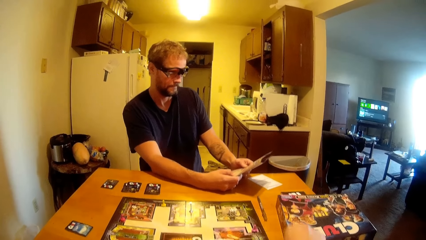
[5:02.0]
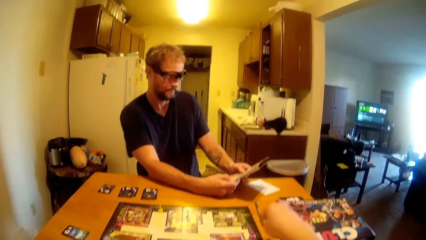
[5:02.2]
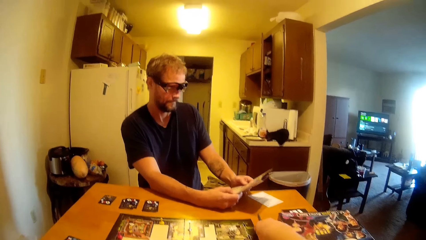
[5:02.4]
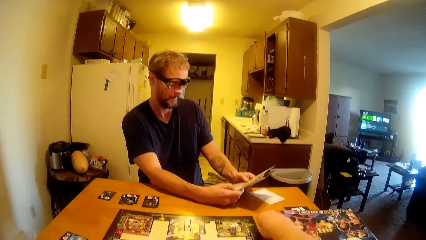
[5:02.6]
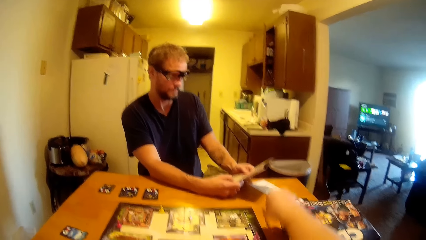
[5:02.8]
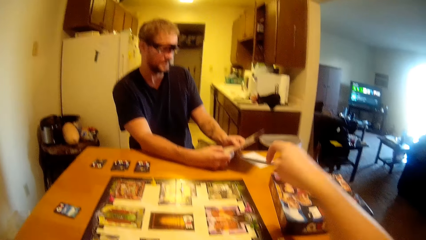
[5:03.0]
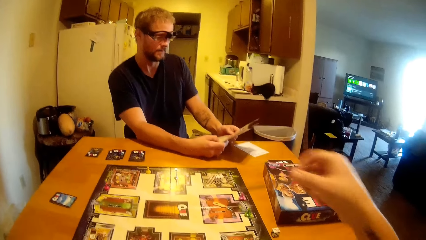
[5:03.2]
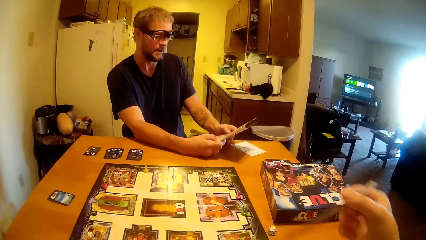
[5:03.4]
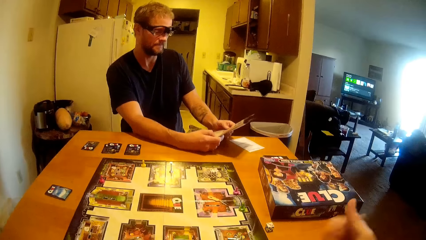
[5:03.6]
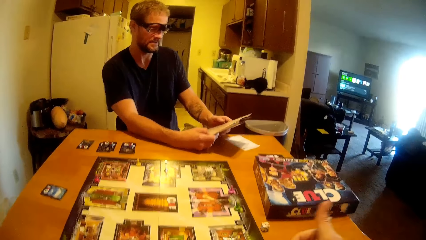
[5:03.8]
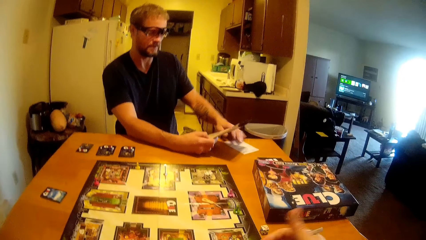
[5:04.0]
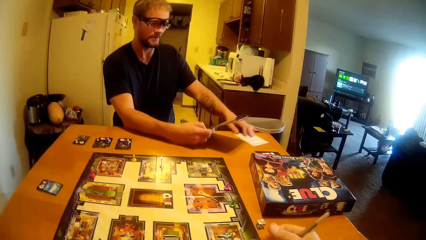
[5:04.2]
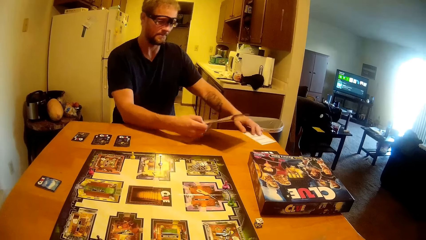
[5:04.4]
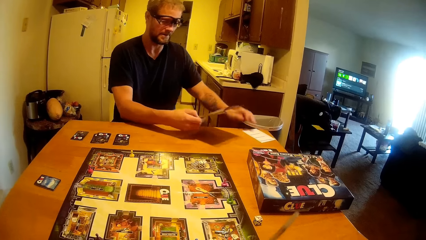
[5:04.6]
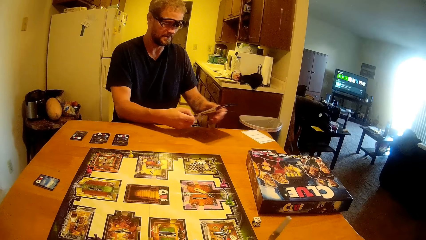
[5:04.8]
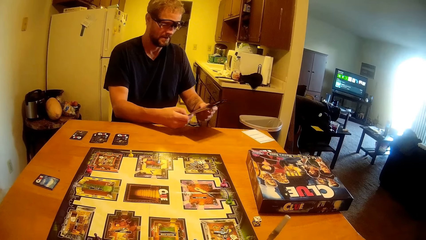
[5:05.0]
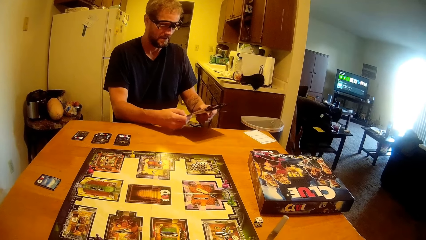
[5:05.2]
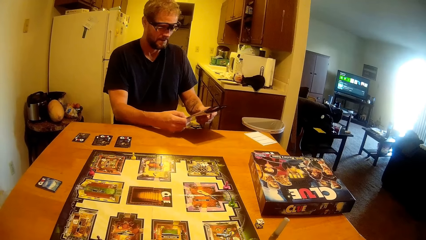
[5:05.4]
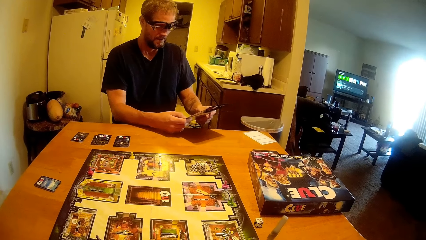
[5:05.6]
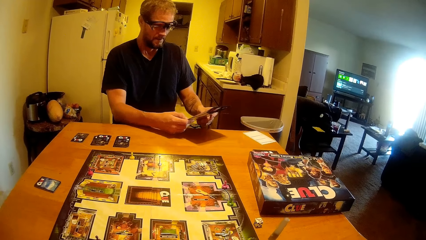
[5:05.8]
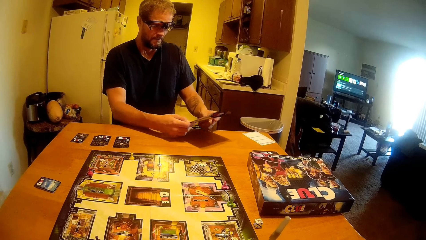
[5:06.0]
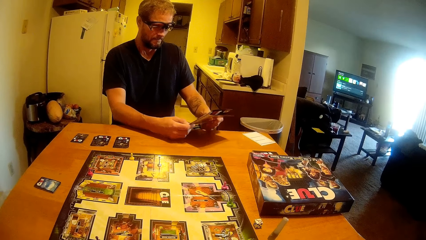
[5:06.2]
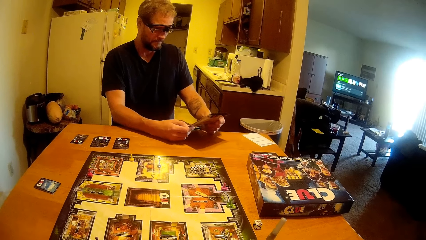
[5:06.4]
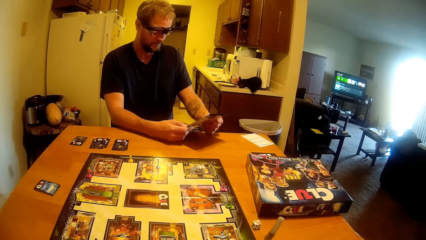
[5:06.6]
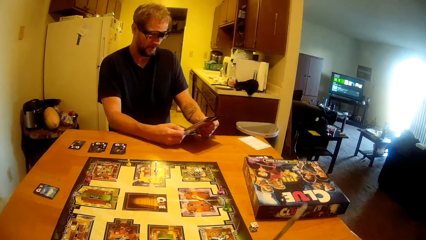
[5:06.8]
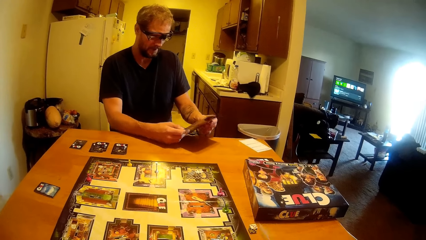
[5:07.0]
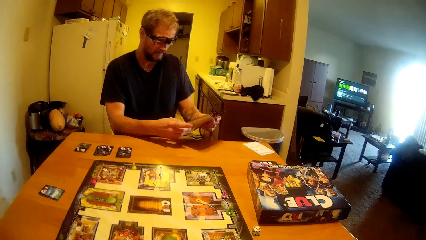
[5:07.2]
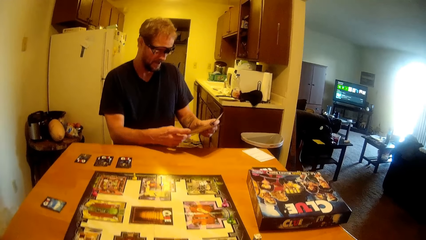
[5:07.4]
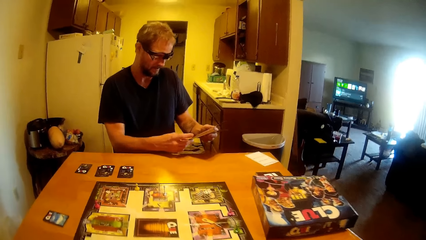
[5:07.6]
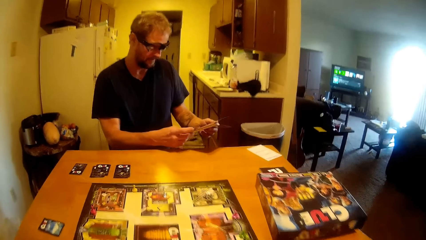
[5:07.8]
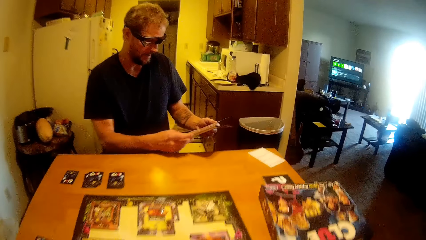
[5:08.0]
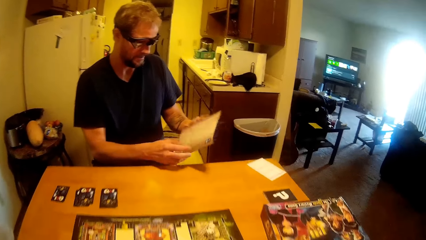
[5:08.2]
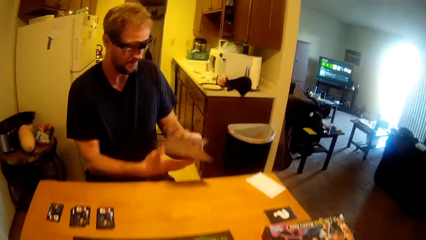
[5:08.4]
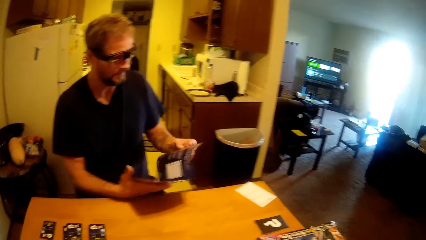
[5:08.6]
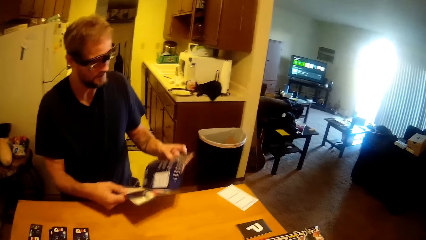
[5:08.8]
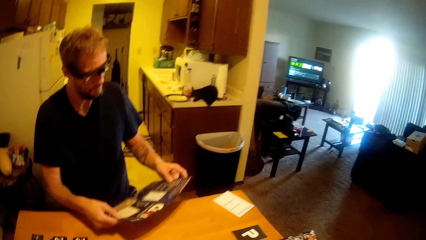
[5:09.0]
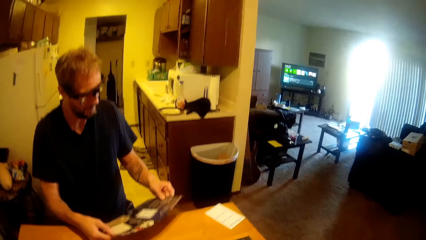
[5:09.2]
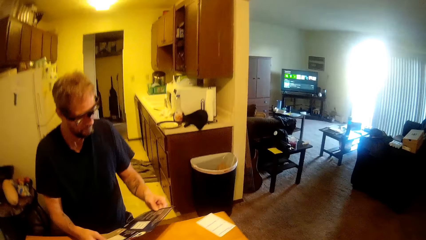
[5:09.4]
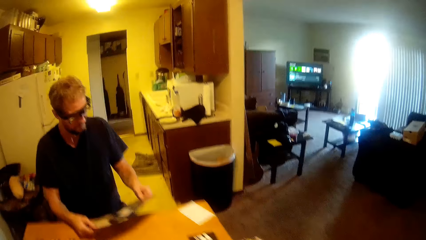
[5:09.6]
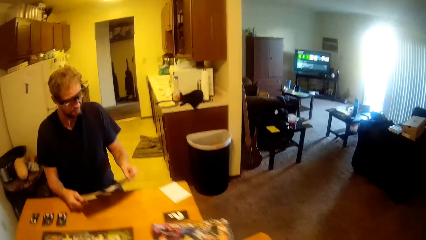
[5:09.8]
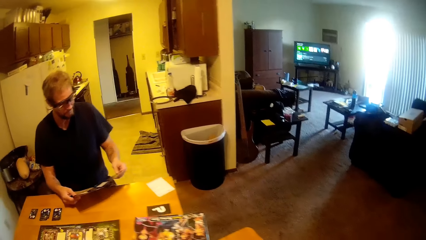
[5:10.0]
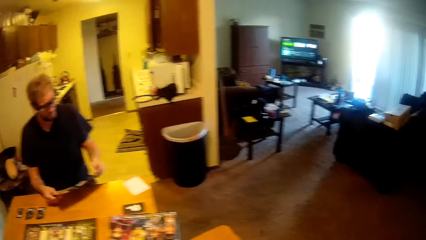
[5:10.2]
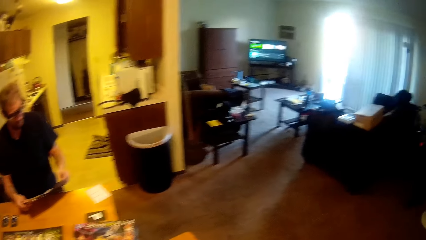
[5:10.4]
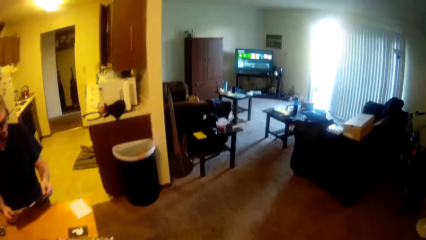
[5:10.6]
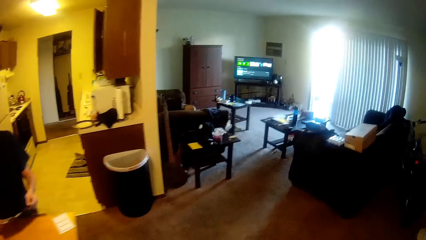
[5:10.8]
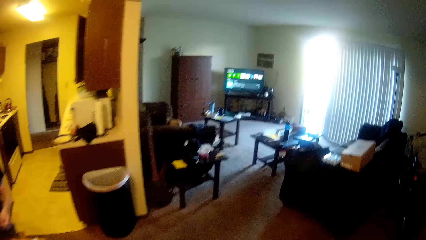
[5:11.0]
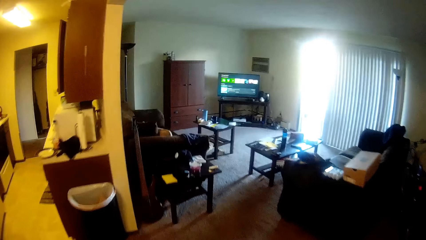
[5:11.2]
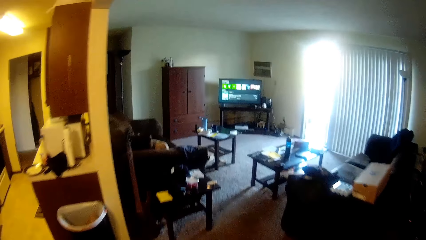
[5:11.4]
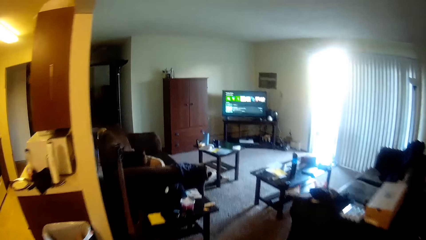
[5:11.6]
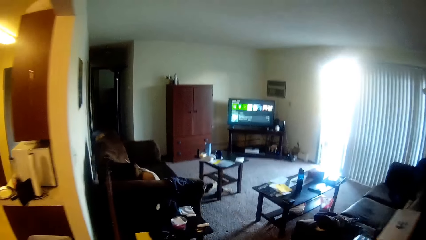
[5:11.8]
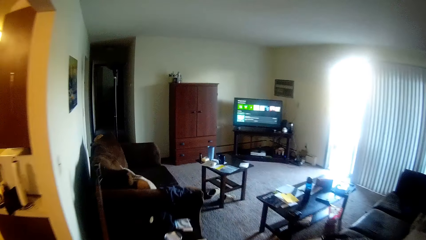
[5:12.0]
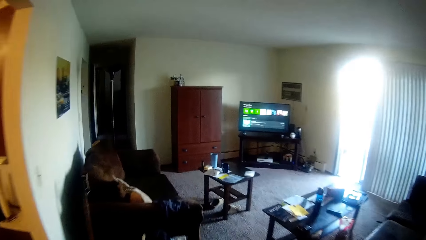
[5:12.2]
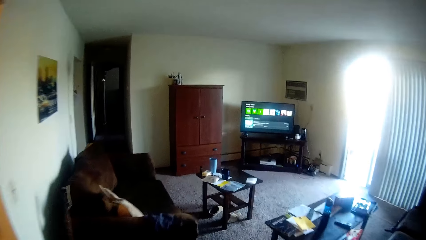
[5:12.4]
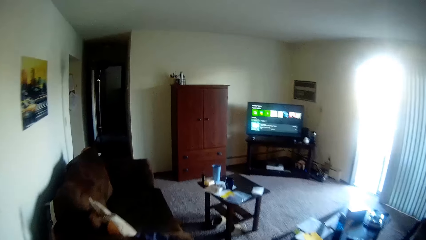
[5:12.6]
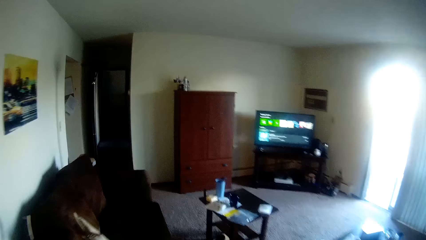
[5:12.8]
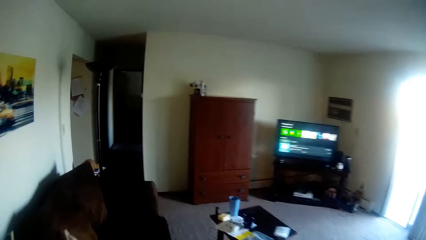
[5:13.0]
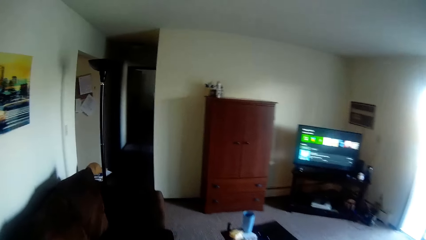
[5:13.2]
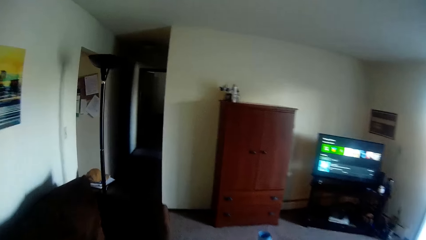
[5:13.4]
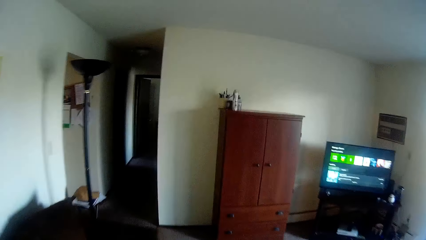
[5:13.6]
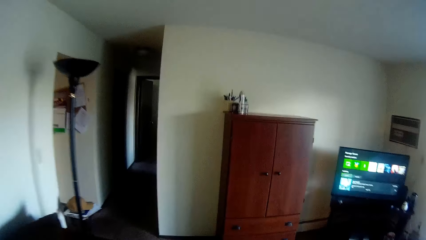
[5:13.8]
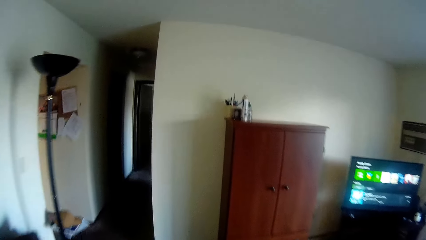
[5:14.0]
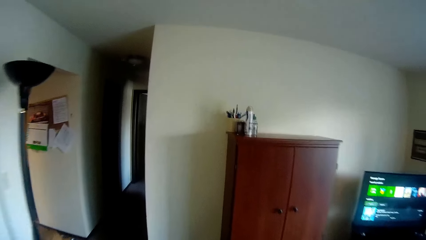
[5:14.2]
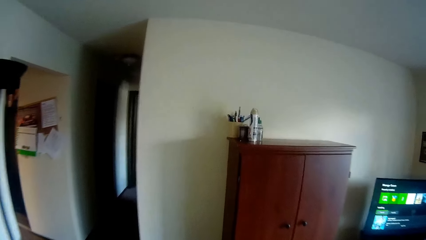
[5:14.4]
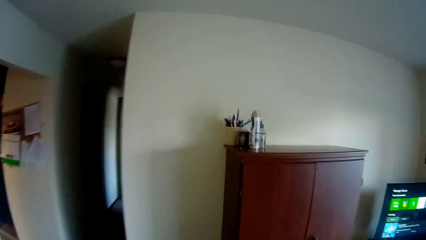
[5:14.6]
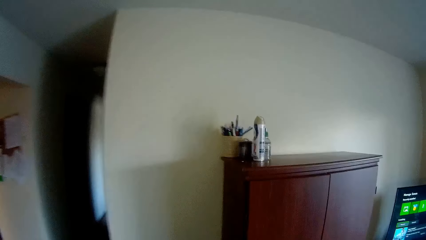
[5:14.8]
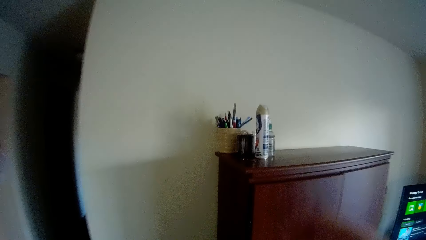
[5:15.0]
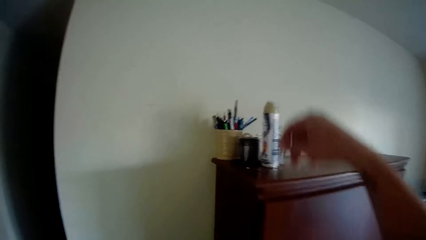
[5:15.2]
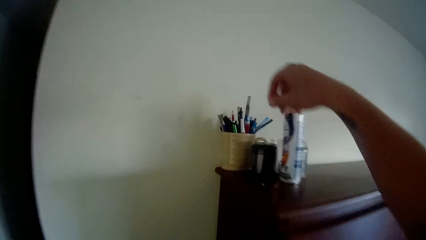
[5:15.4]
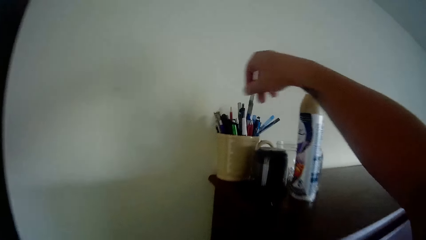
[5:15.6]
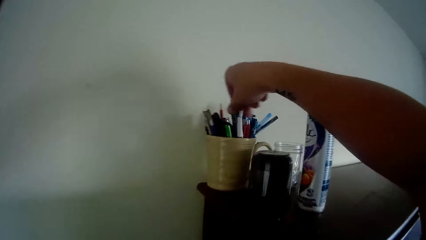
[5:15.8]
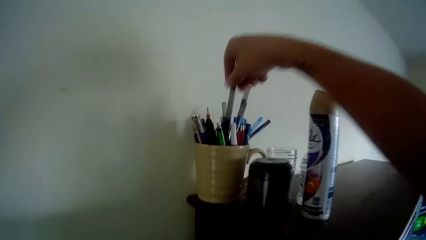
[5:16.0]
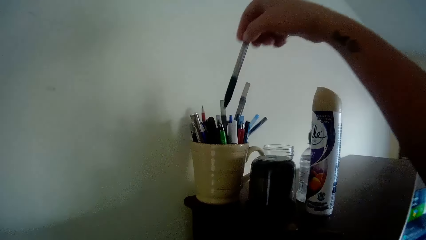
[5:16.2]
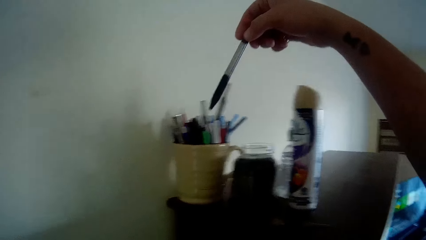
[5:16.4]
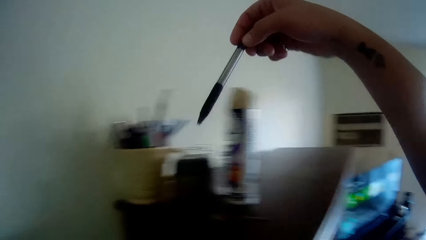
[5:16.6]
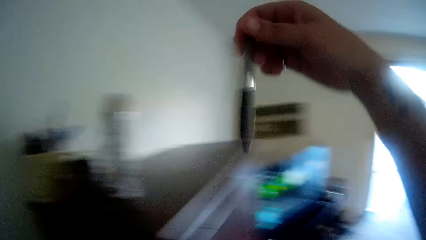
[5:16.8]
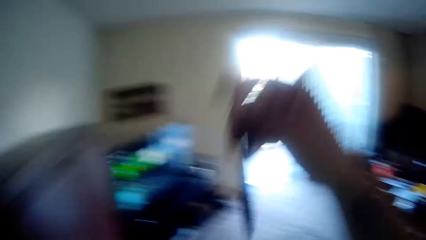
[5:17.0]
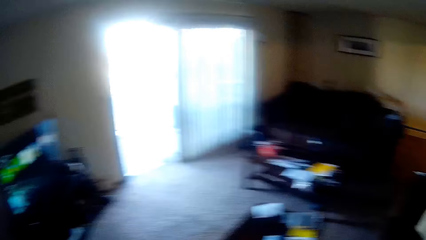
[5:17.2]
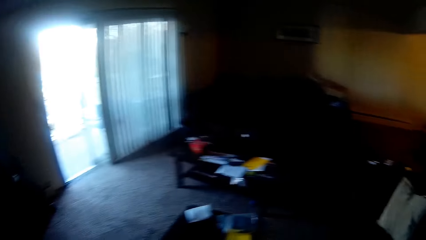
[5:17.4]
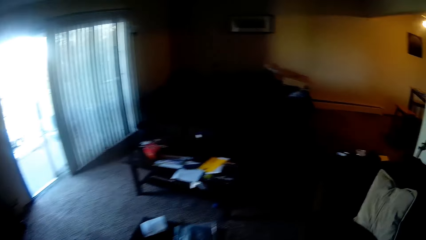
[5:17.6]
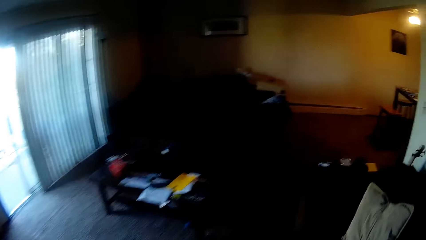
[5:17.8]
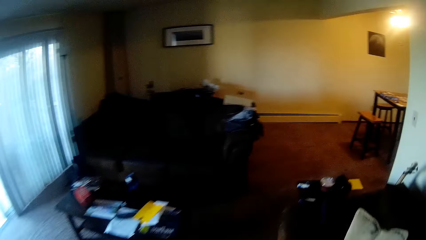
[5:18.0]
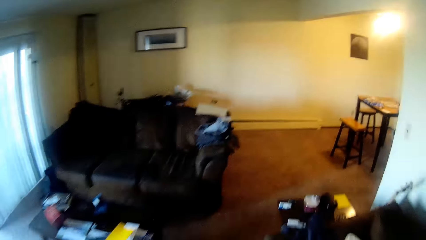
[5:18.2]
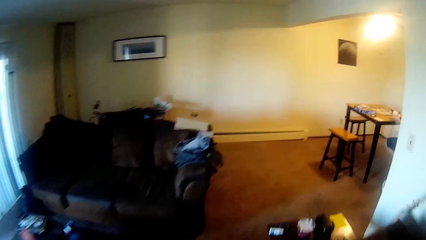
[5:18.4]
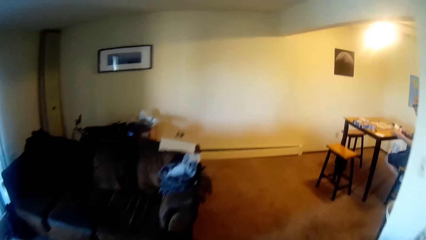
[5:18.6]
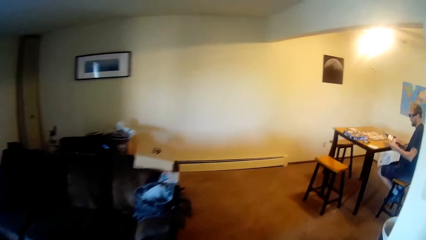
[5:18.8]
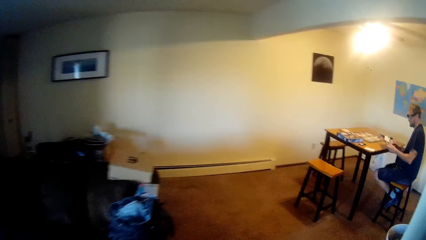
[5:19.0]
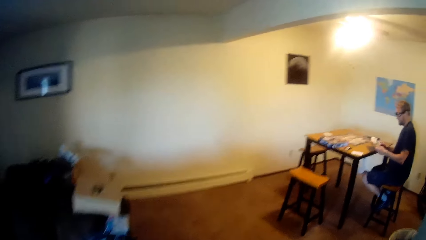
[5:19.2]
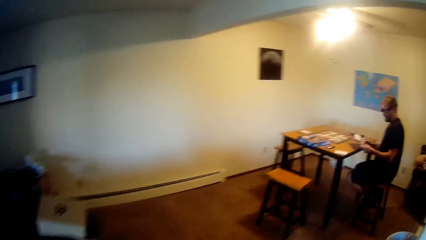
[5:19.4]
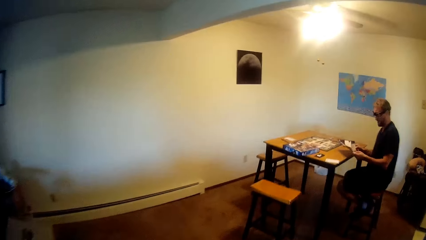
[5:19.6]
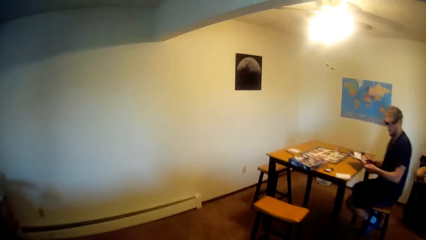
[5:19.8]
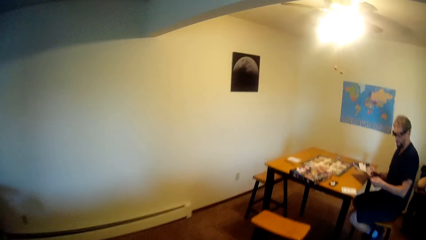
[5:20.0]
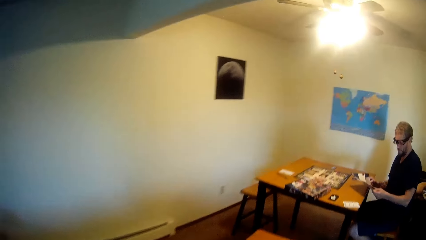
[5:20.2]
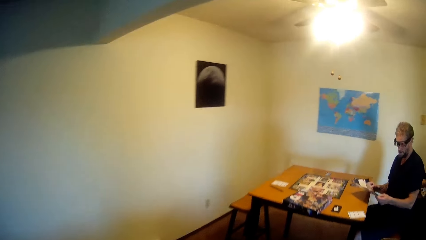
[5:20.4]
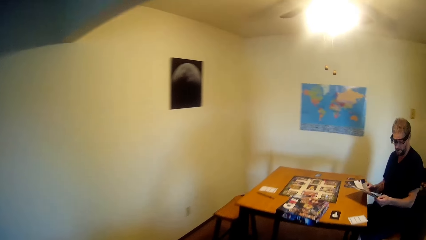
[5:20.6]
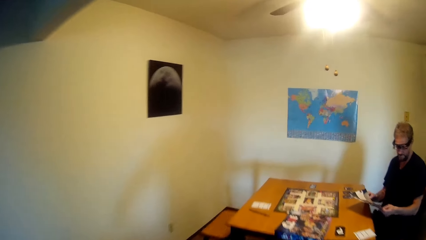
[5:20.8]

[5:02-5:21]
The camera wearer picks a pen from the table. A man talks to the camera wearer. The camera wearer walks to the living room. They pick up a pen from a cup. They walk back to the dining room.
